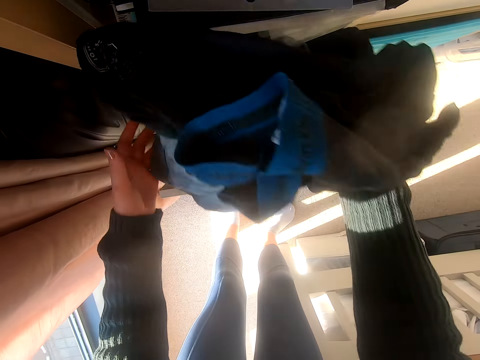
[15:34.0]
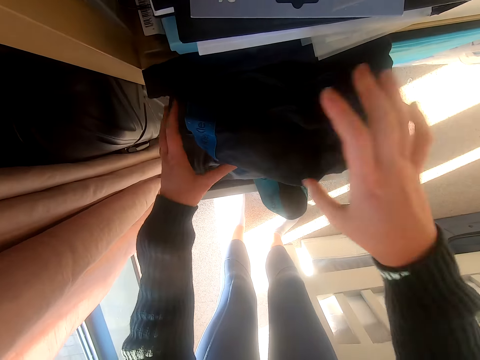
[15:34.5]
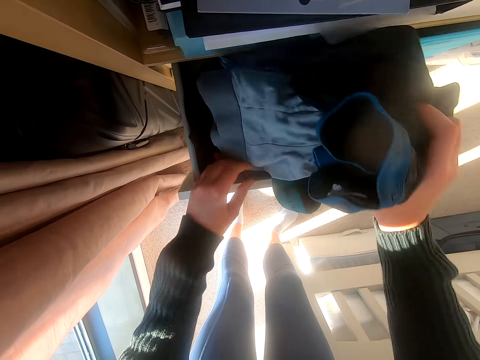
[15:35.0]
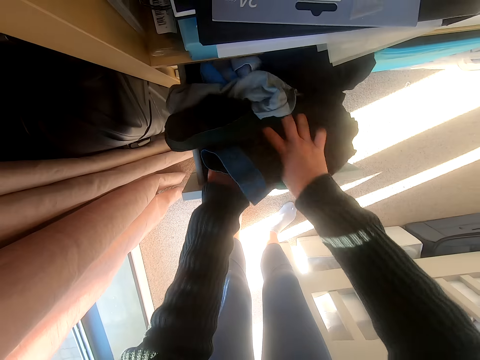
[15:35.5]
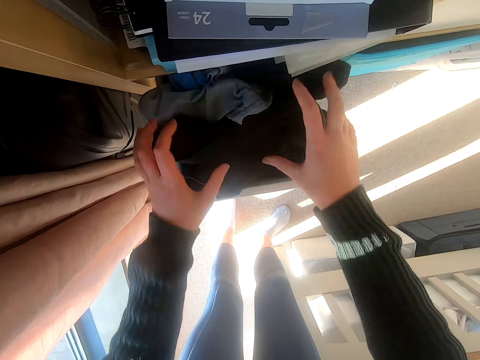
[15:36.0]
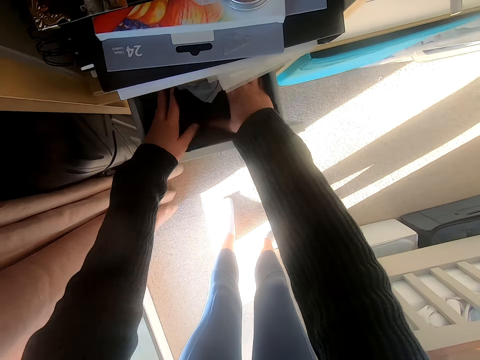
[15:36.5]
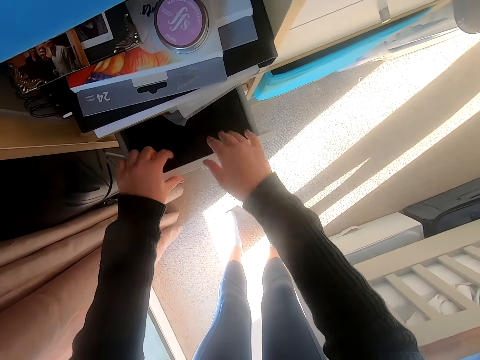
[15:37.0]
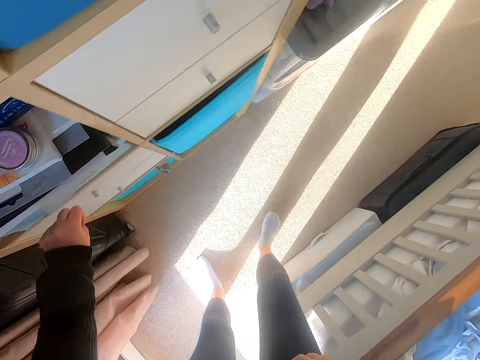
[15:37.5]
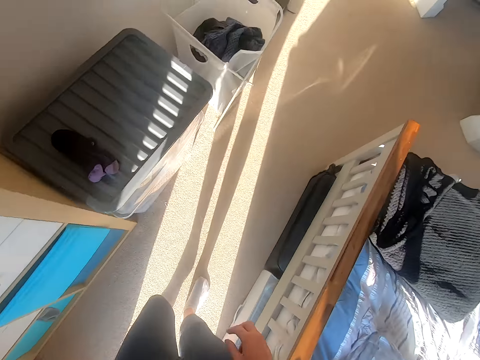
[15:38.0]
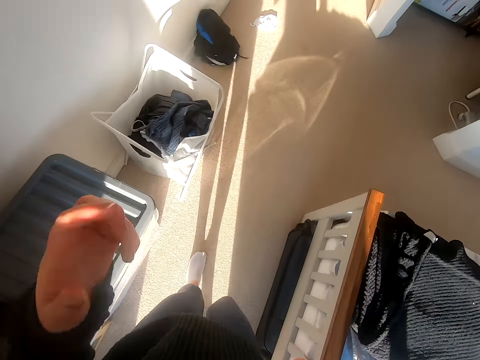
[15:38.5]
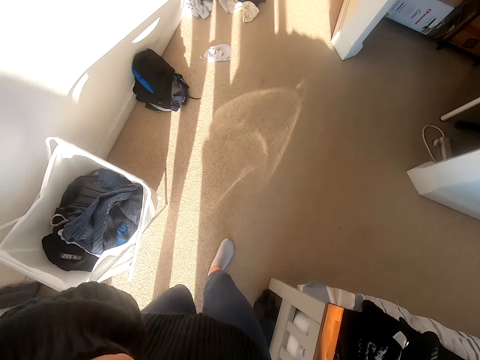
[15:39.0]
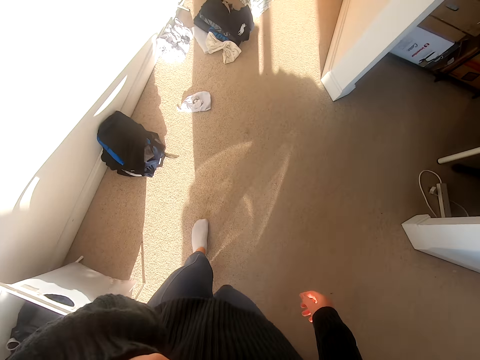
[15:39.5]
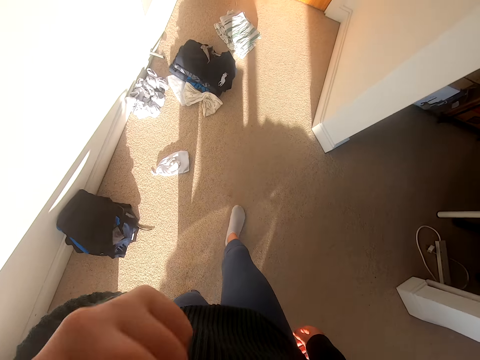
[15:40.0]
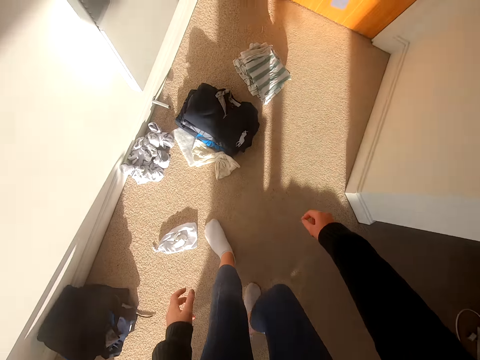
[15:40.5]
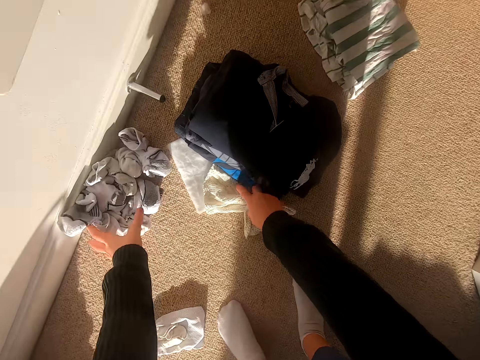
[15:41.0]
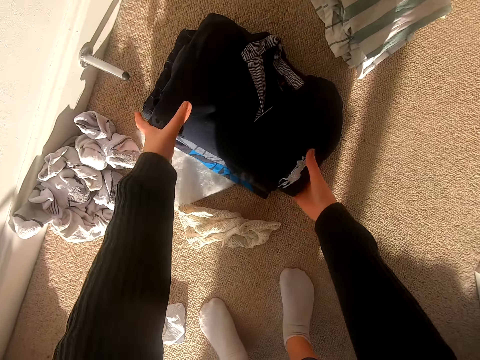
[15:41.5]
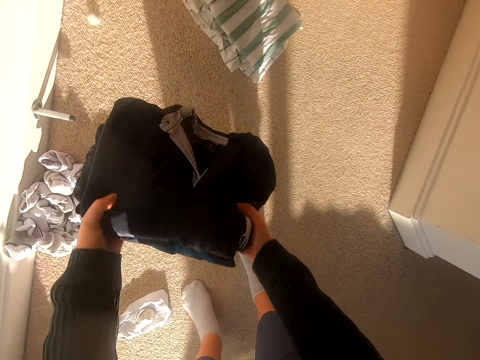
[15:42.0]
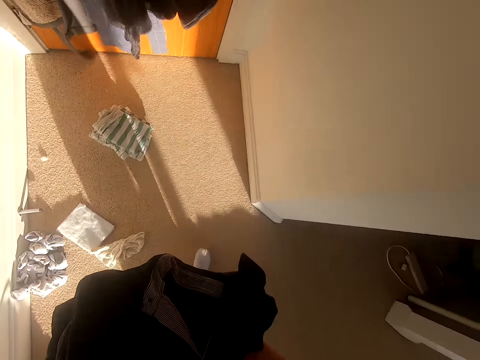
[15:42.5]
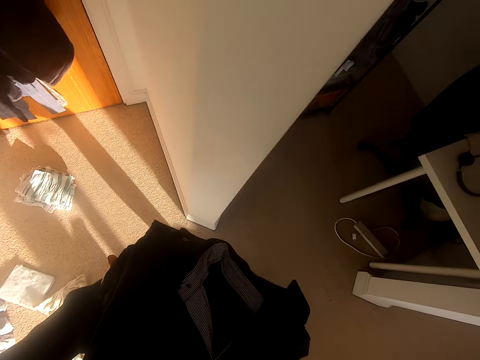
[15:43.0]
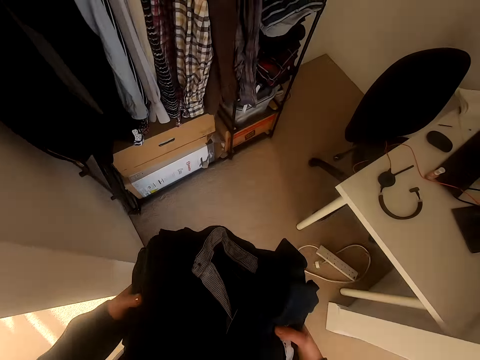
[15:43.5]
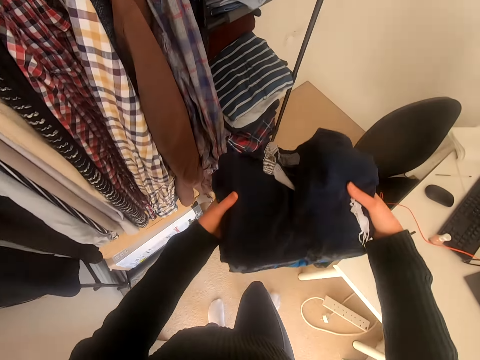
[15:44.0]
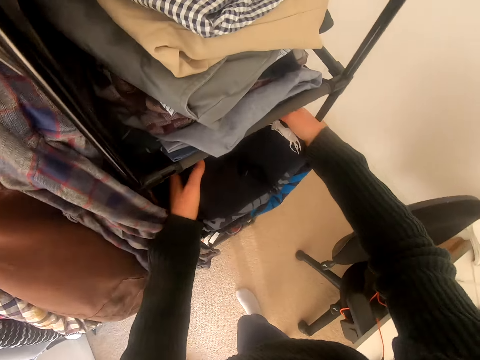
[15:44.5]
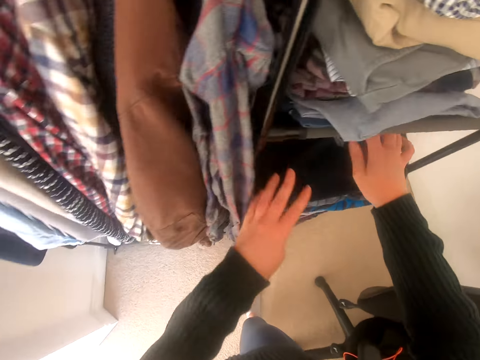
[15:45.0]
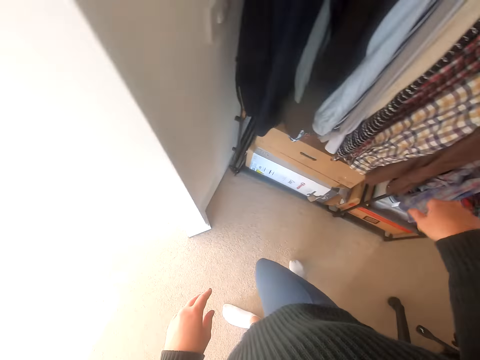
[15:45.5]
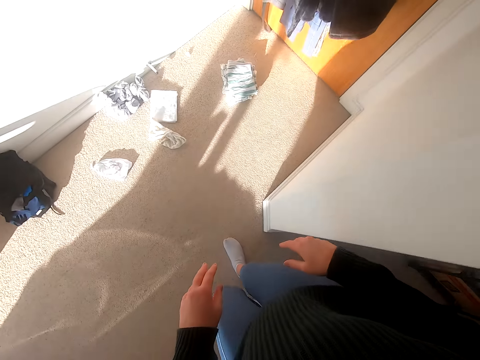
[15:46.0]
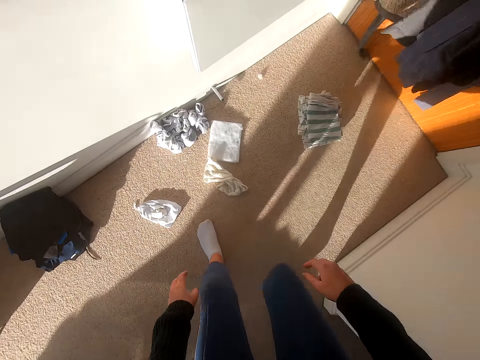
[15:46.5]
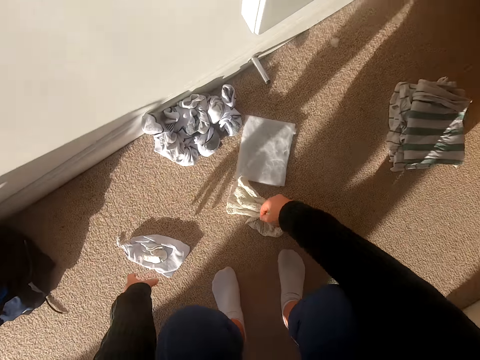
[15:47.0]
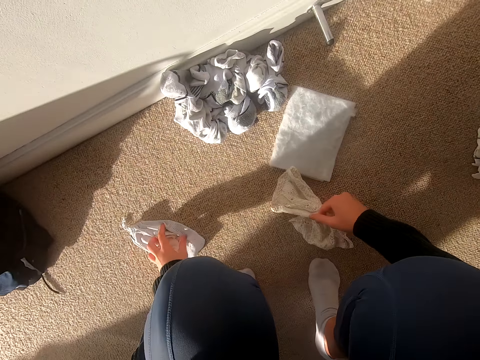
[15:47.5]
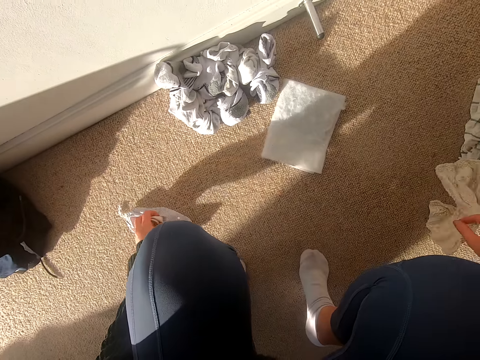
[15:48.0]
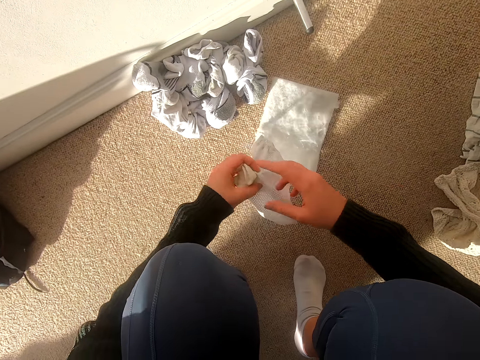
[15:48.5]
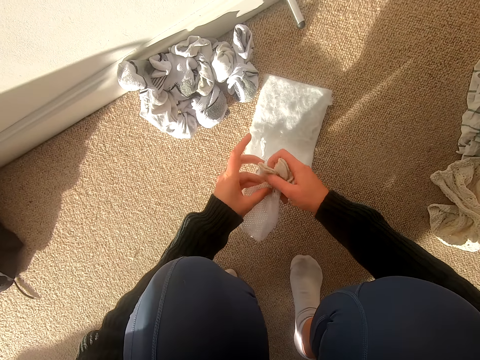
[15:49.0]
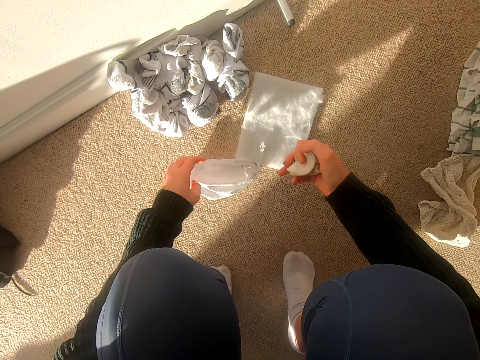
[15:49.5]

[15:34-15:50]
The camera wearer puts the clothes in the drawer. She fits the clothes in the drawer. She closes the drawer. She walks around the room. She adjusts the camera. She holds something. She walks around the room. She squats. She picks a cloth. She pulls her hand off the cloth. She picks up the clothes. She stands up. She walks around the room. She puts the clothes in a closet. She walks around the room. She squats. She picks up the clothes. She puts the cloth on the floor. She picks up the cloth. She switches the cloth to the other hand.

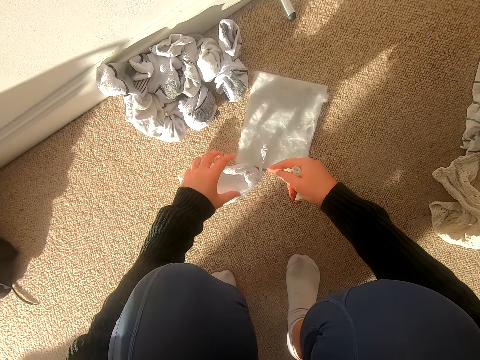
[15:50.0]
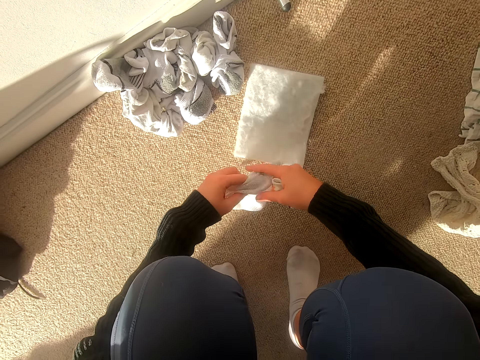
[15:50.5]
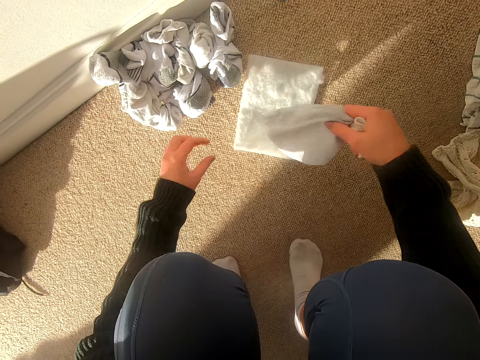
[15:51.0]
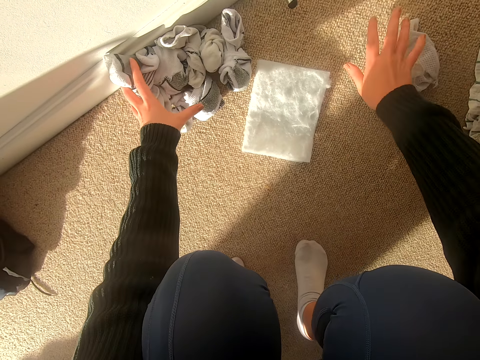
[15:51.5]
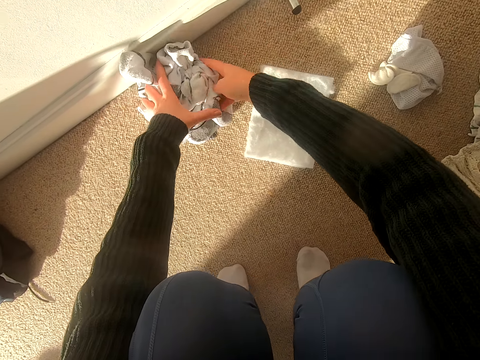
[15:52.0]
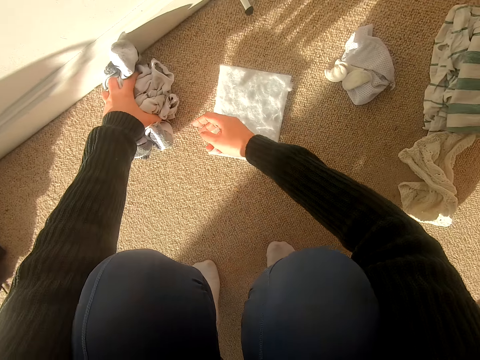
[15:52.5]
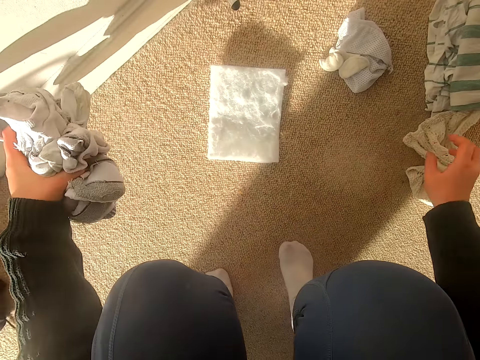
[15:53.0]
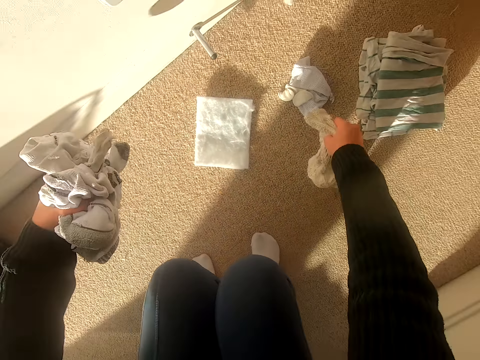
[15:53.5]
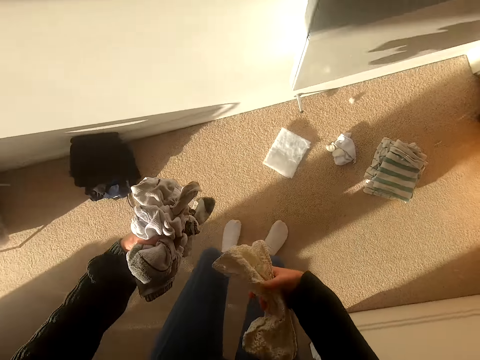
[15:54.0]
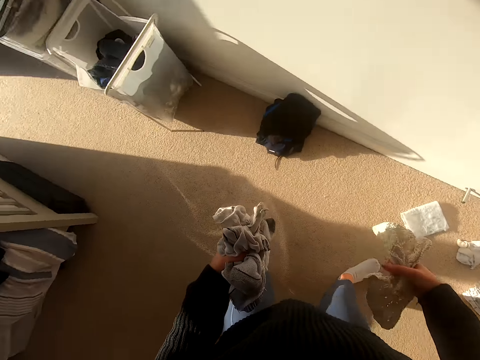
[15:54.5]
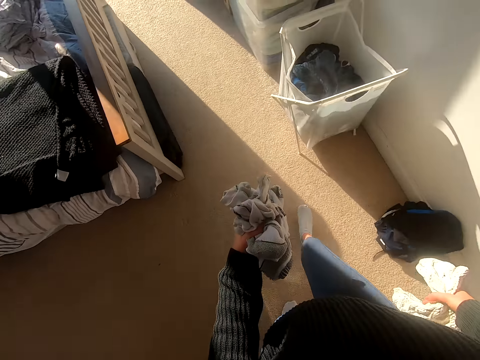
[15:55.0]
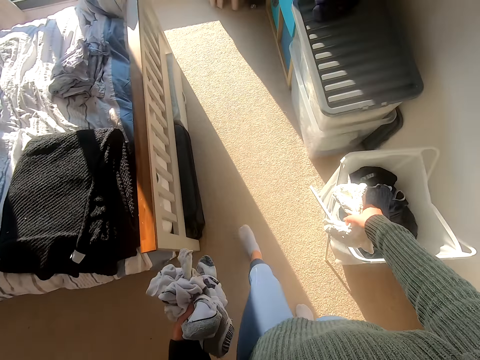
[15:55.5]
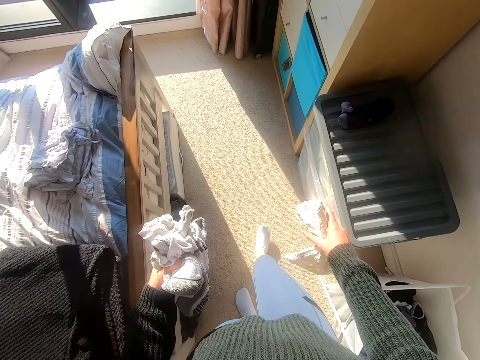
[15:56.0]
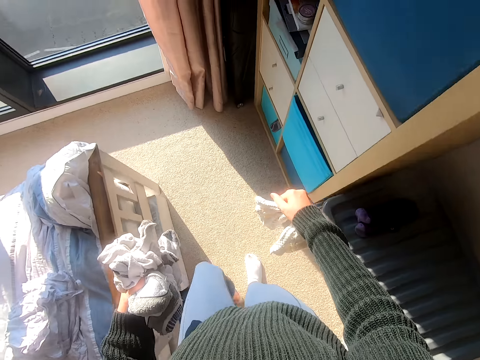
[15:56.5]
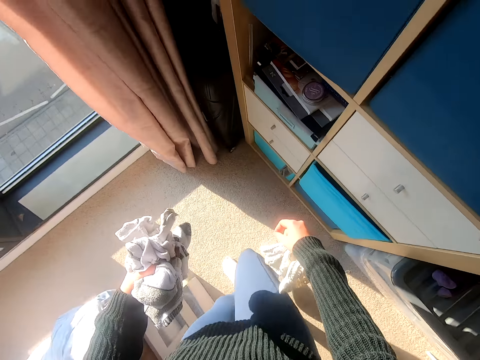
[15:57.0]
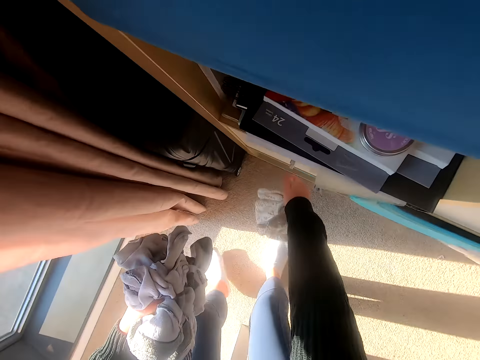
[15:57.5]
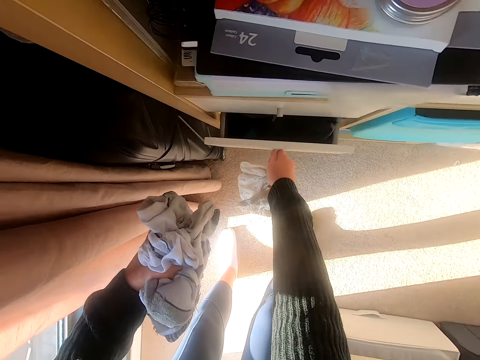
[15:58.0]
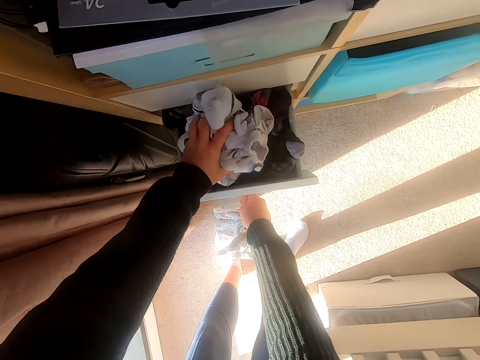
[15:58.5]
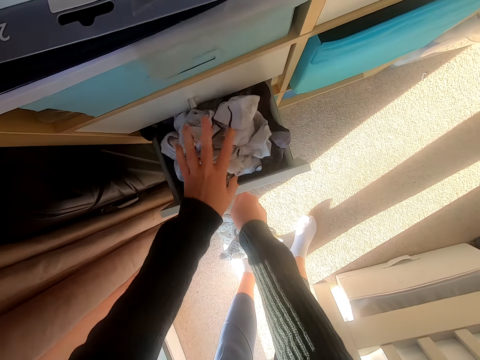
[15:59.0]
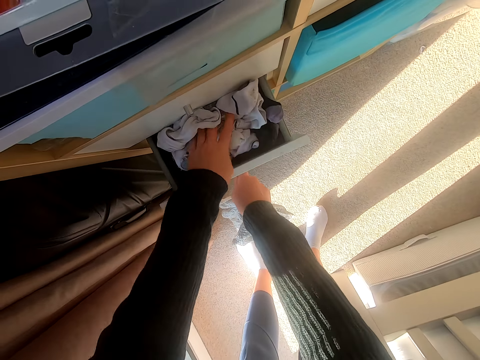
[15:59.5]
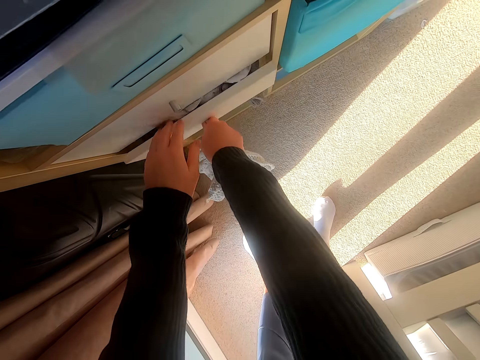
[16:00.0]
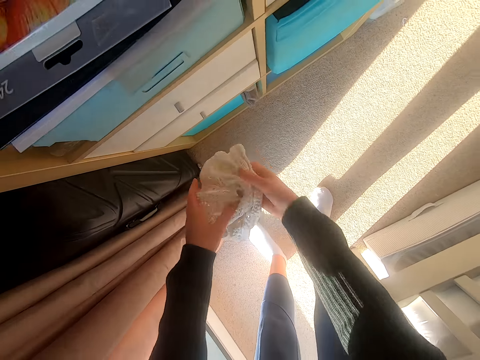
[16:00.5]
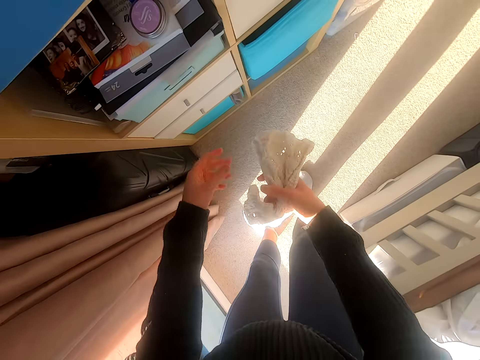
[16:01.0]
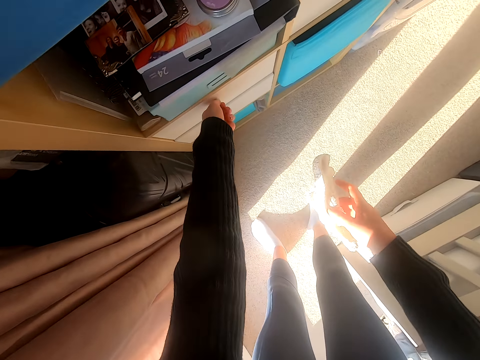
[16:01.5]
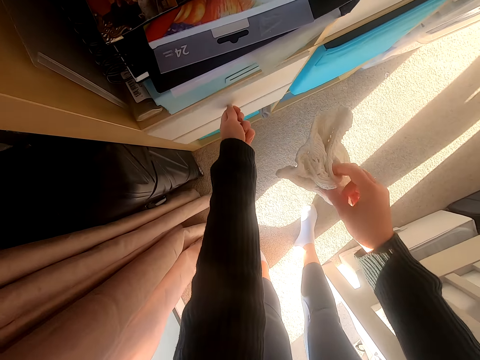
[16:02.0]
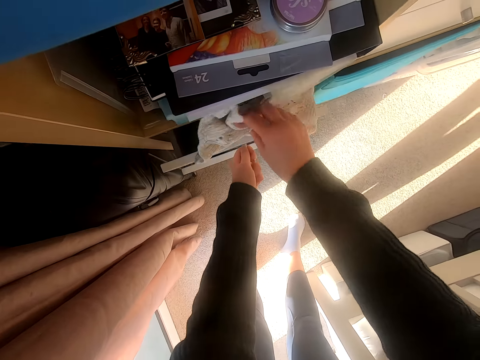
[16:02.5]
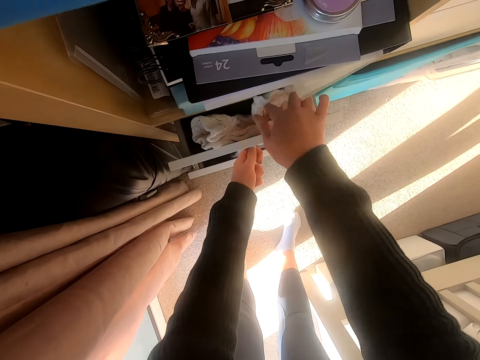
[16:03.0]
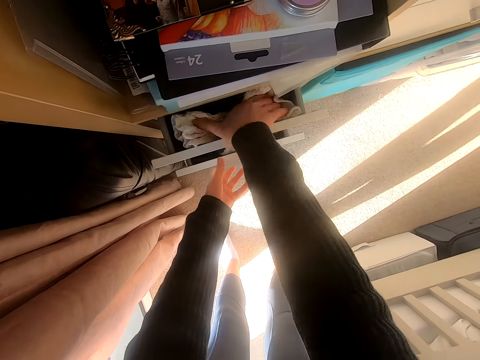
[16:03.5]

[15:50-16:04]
The camera wearer puts the cloth on the floor. They pick up a cloth. They switch the cloth to the other hand. They put the cloth on the floor. They pick up socks. They pick up the cloth. They stand up. They walk around the room. They open a drawer. They put the socks in the drawer. They close the drawer. They hold a towel with both hands. They open another drawer. They put the towel in the drawer.
